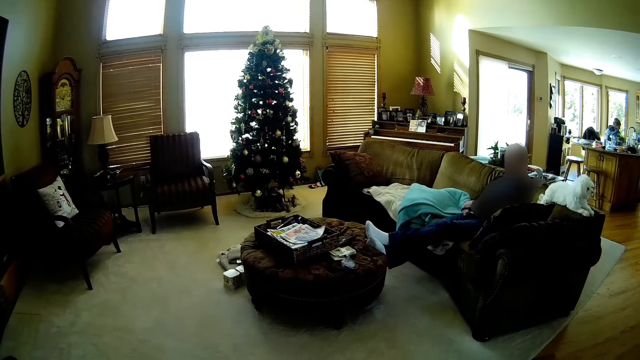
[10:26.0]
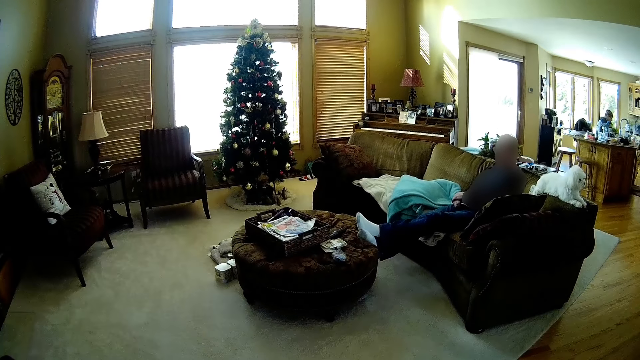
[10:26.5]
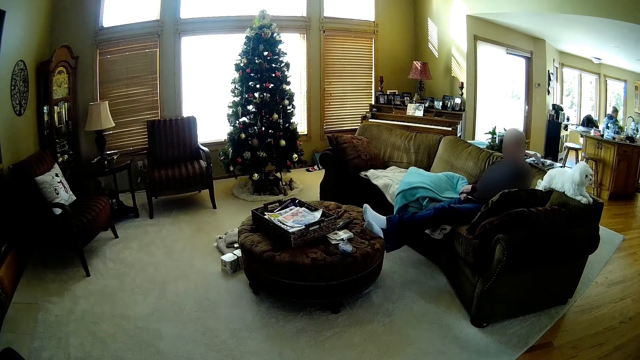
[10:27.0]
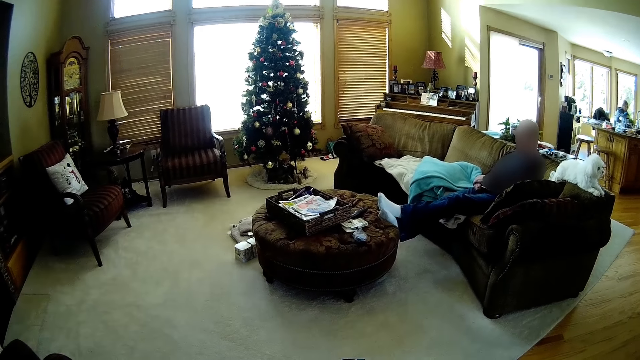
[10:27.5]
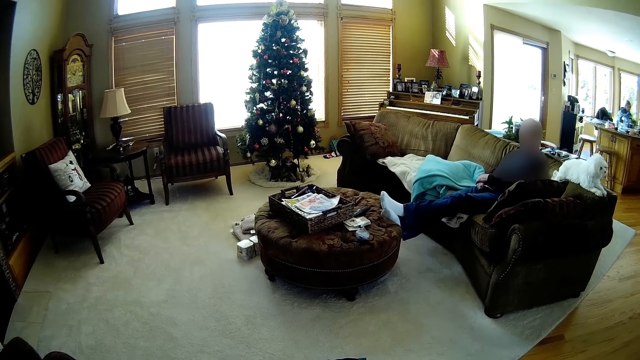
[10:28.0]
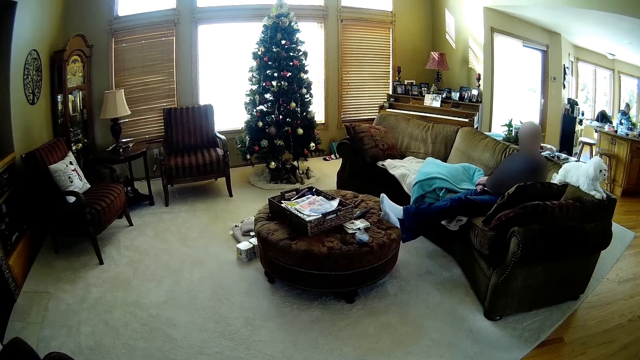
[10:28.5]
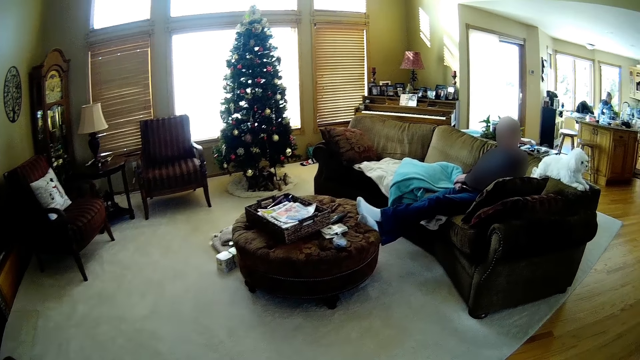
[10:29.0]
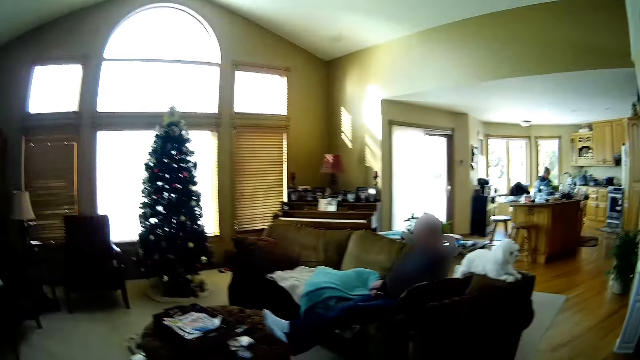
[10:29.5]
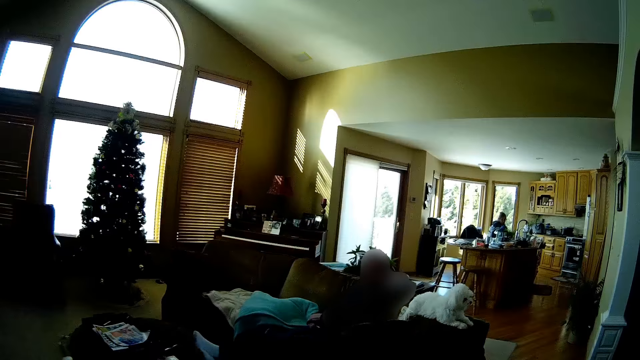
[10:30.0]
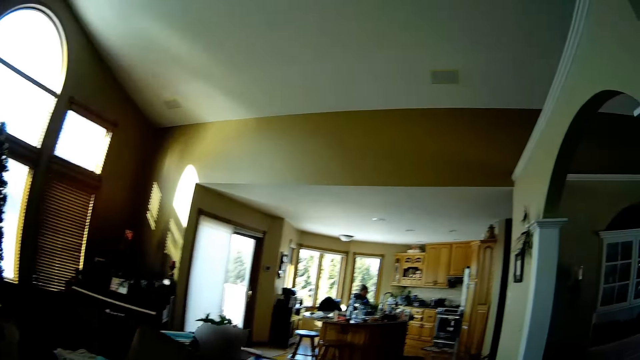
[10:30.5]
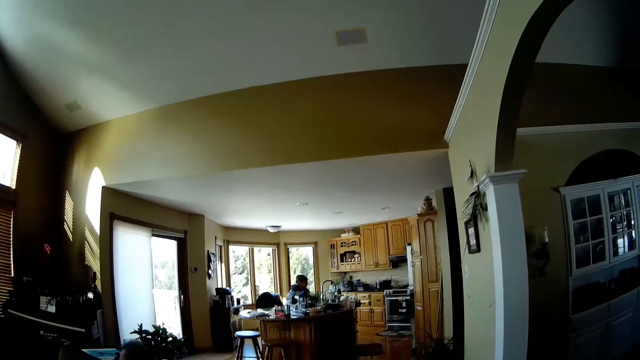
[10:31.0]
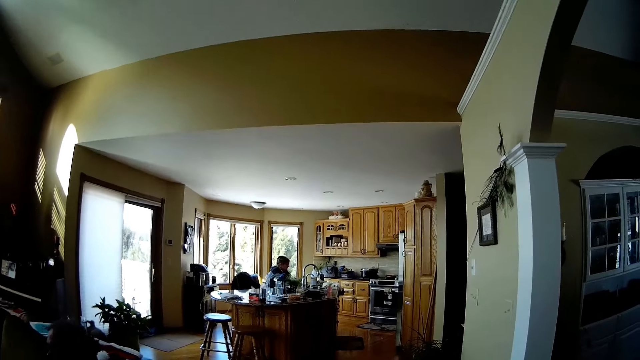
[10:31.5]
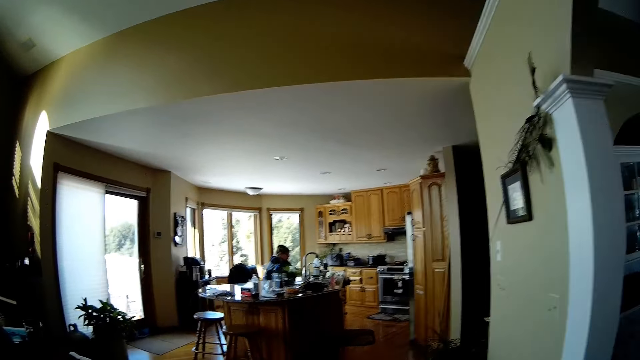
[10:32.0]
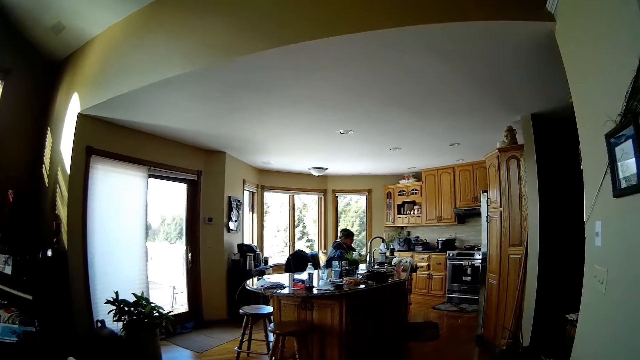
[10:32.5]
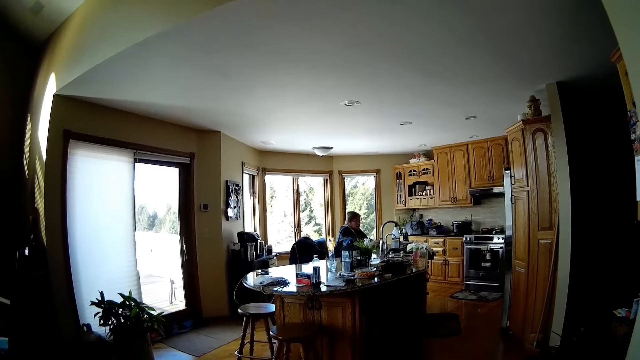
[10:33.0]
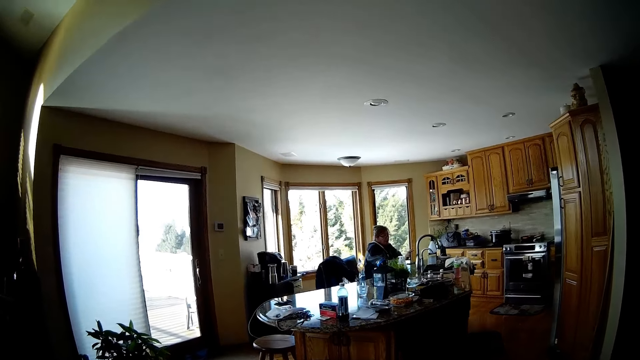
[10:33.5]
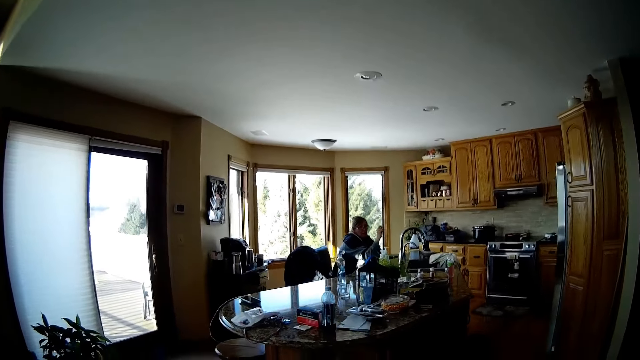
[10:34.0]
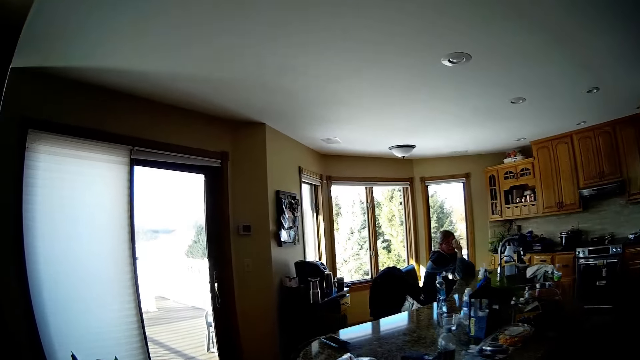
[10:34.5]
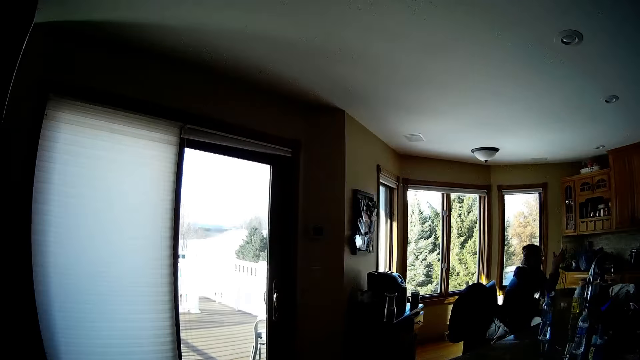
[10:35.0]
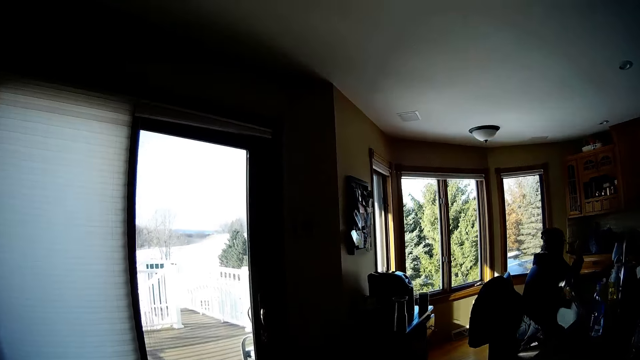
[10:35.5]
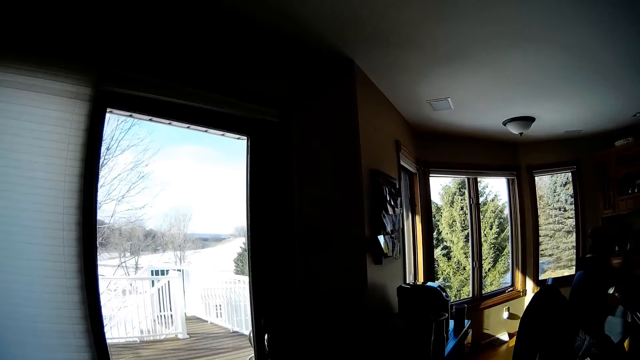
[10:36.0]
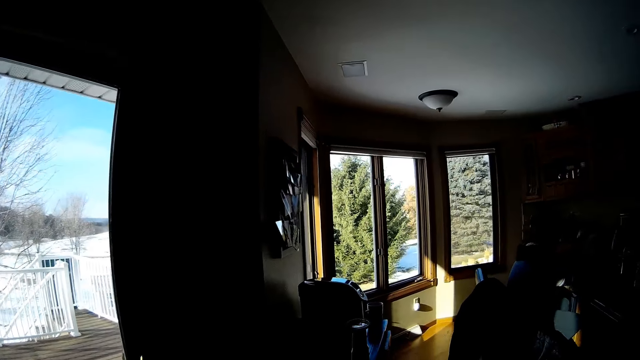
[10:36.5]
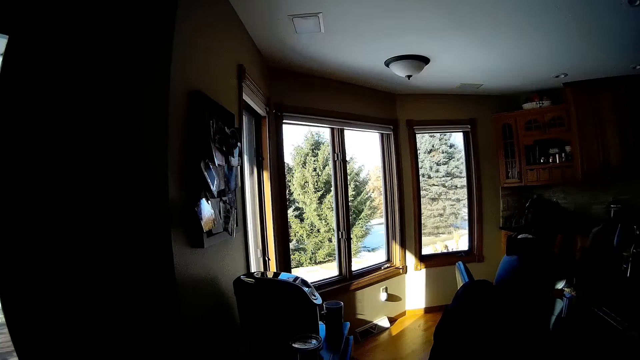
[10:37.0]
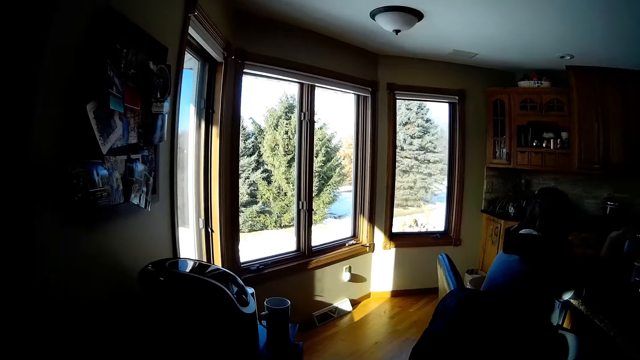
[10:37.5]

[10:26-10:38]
The camera wearer walks through the living room towards the kitchen.

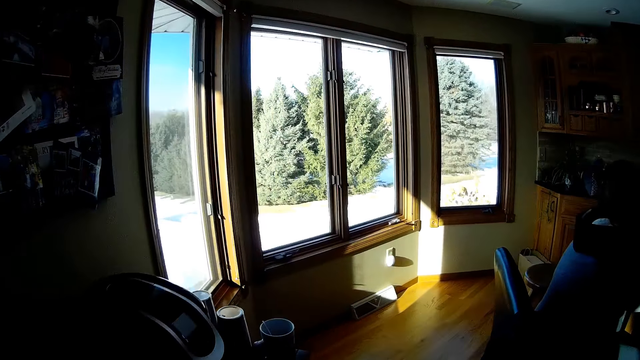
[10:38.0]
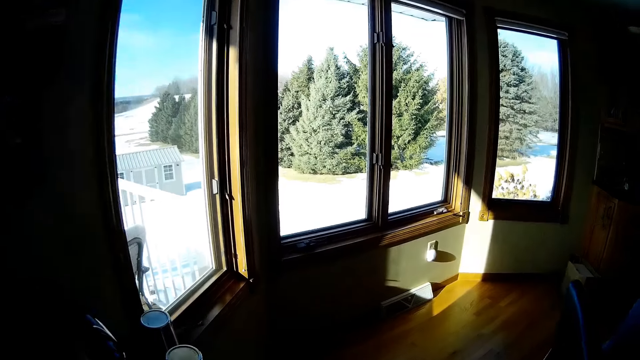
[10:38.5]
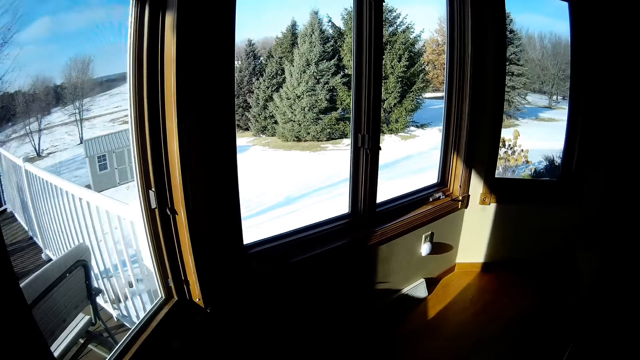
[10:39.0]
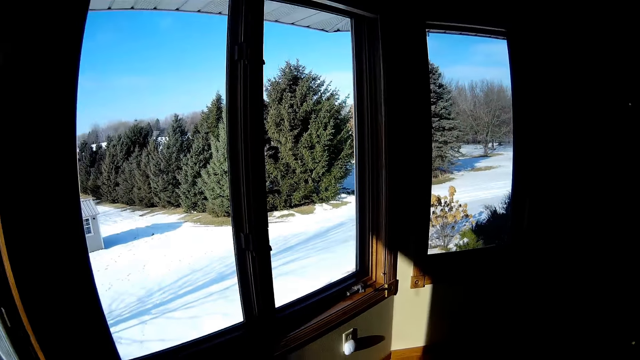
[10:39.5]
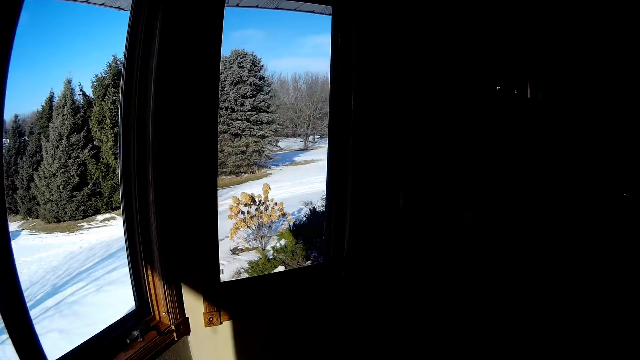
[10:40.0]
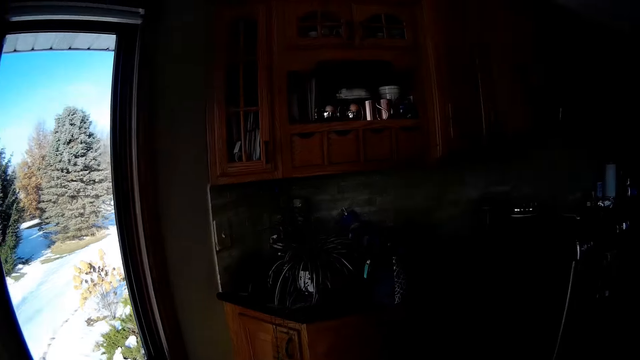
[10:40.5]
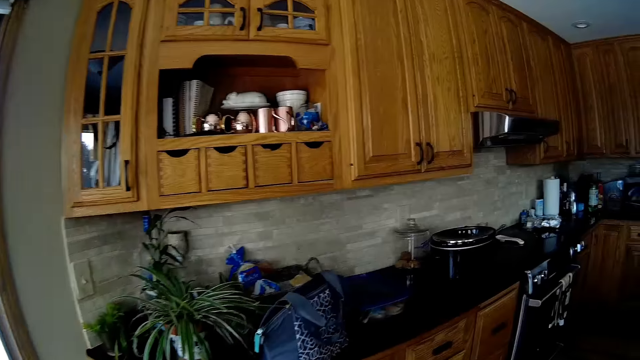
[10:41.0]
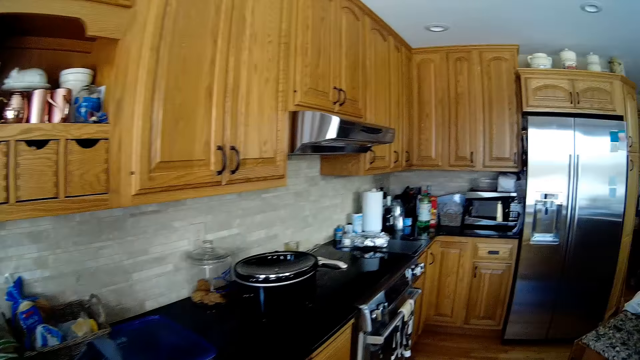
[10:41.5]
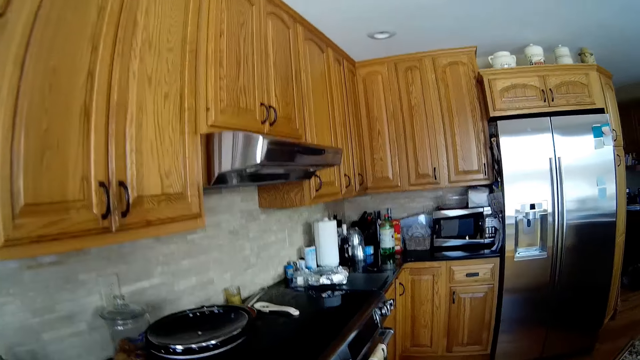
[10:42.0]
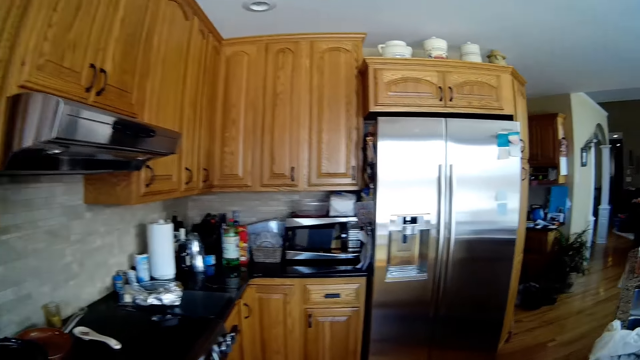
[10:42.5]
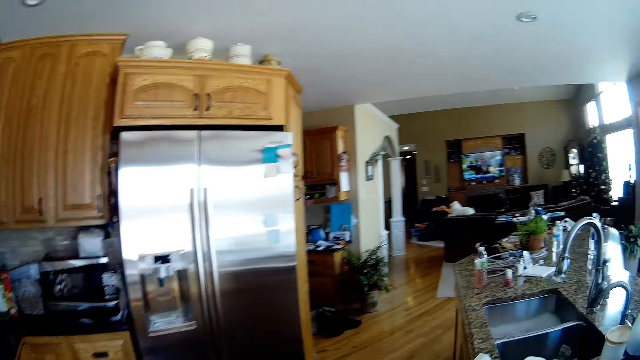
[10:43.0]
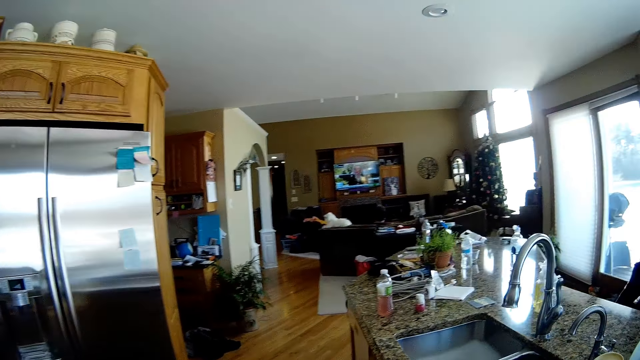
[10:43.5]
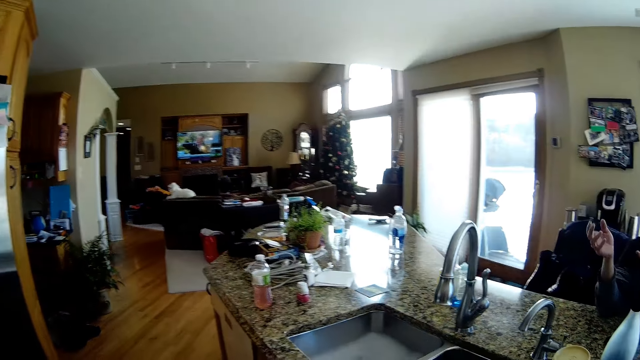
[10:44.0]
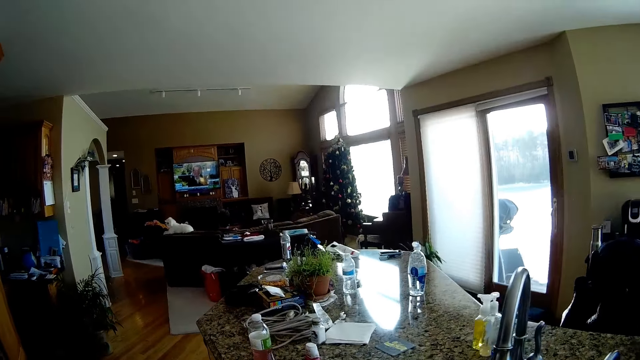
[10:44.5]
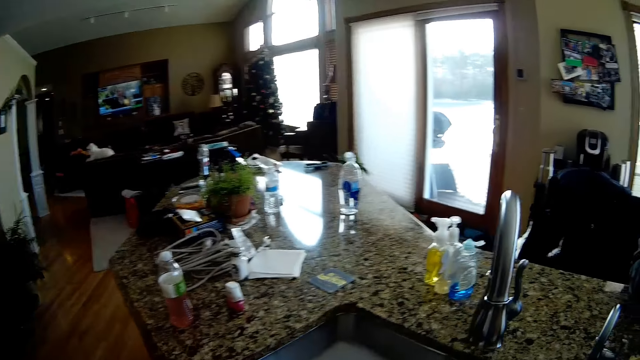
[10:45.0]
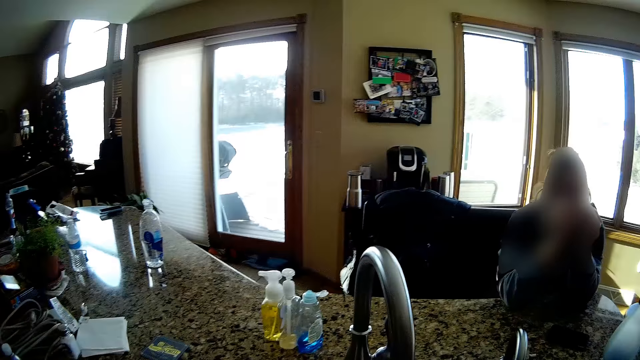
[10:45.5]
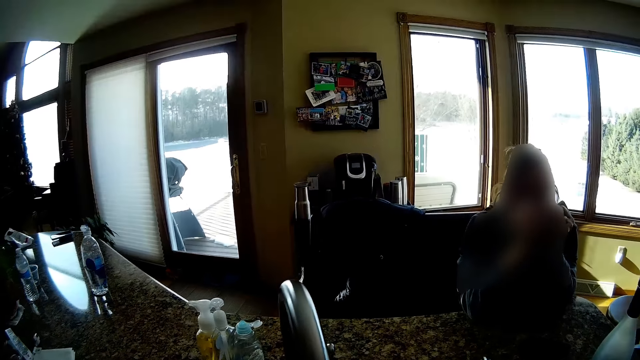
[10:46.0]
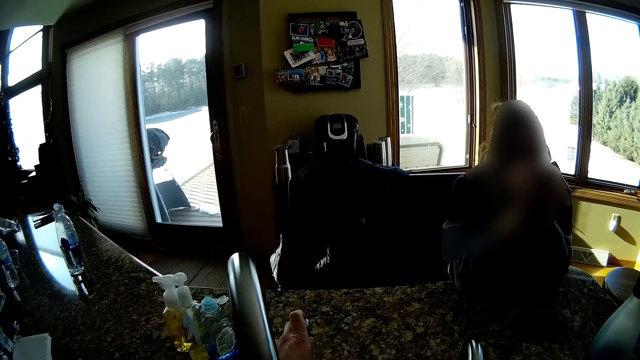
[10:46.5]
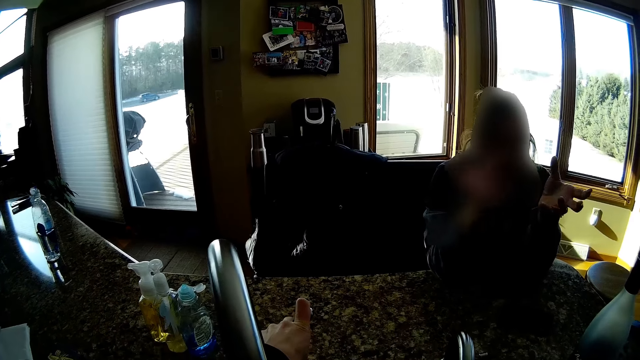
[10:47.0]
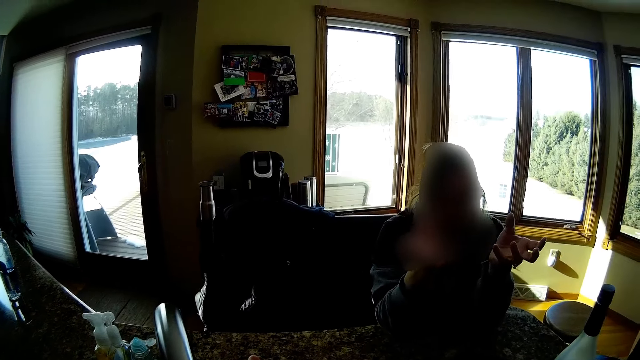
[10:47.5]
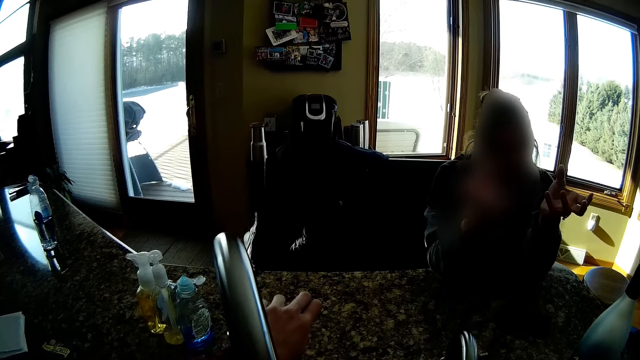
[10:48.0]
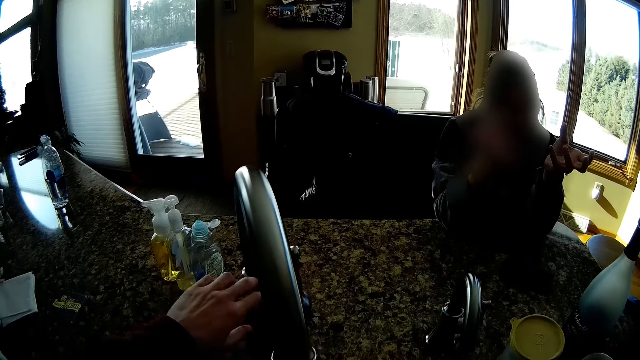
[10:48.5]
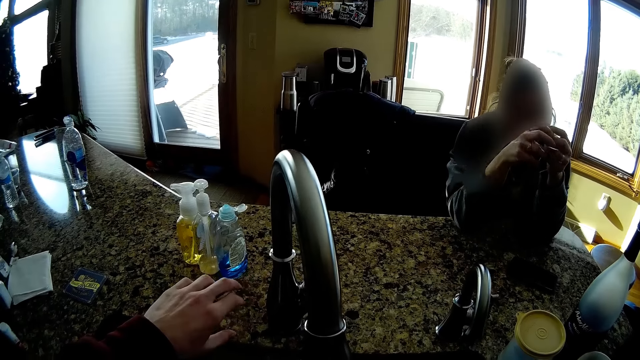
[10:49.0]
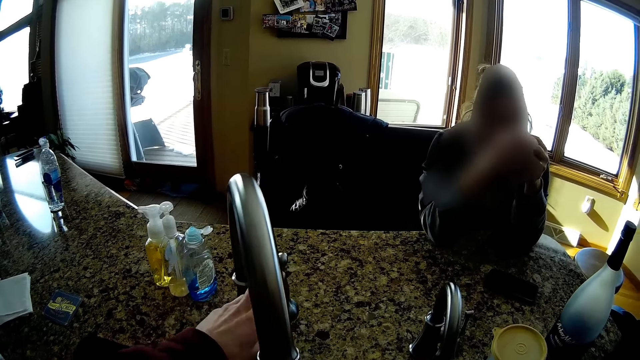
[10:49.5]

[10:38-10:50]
The camera wearer stares at a person. The person moves his hands.
